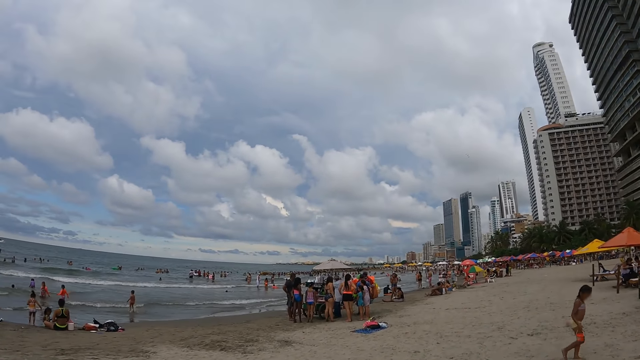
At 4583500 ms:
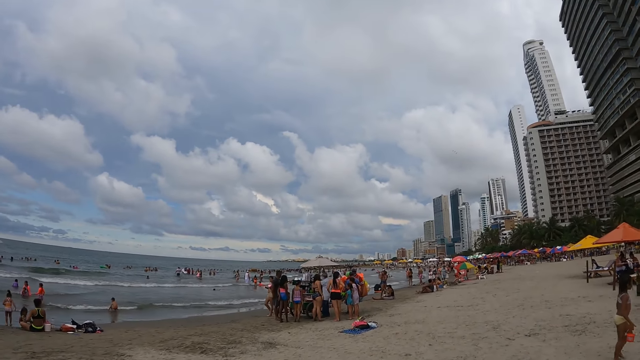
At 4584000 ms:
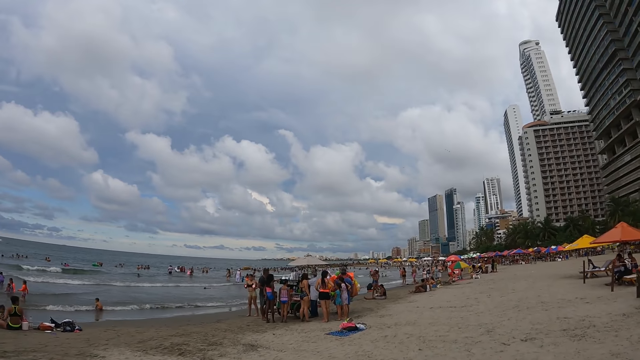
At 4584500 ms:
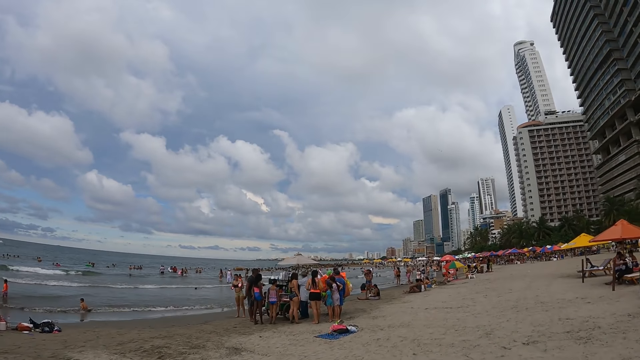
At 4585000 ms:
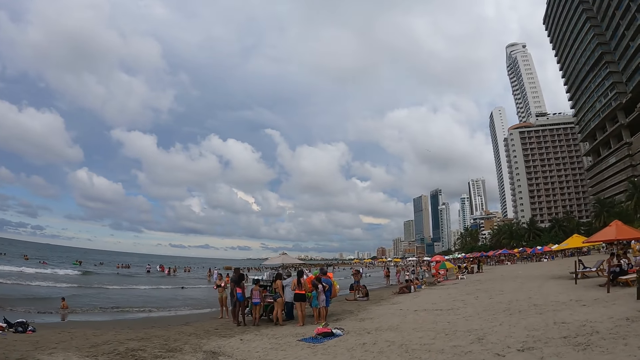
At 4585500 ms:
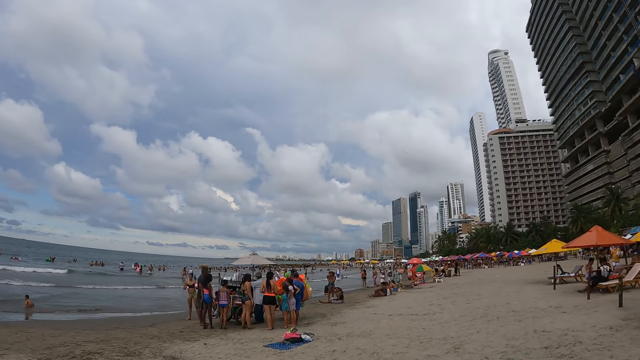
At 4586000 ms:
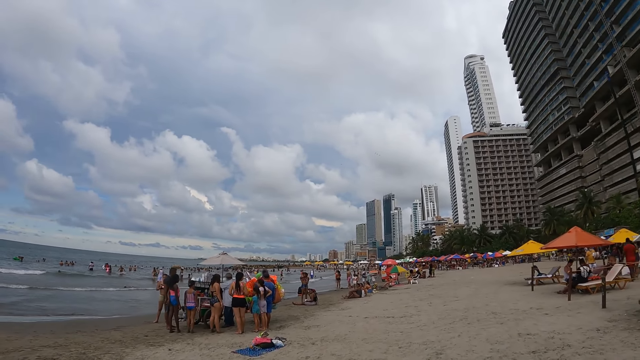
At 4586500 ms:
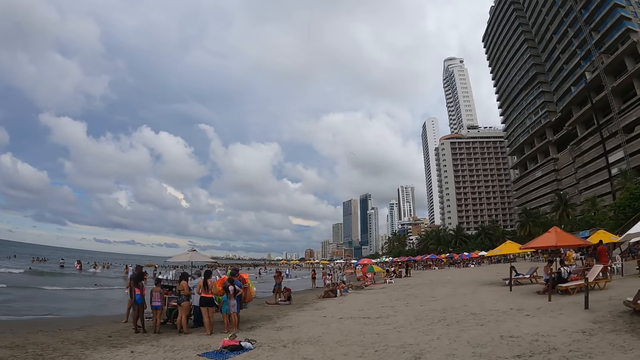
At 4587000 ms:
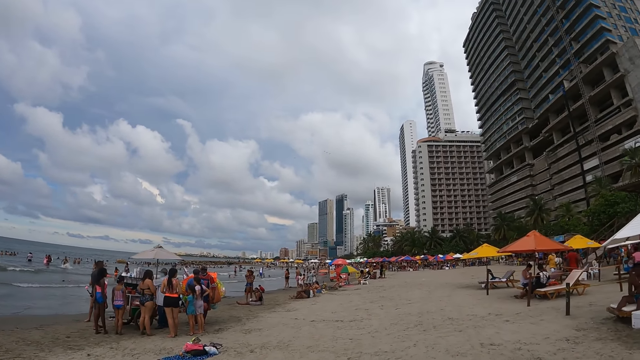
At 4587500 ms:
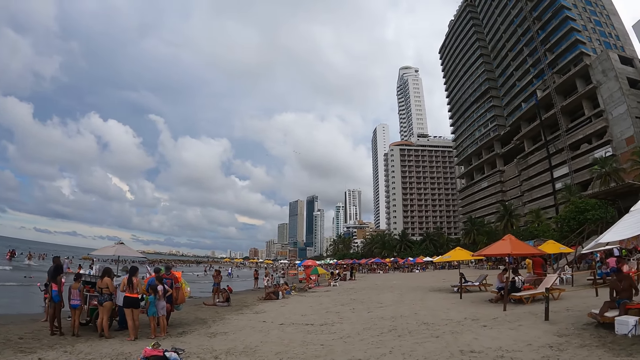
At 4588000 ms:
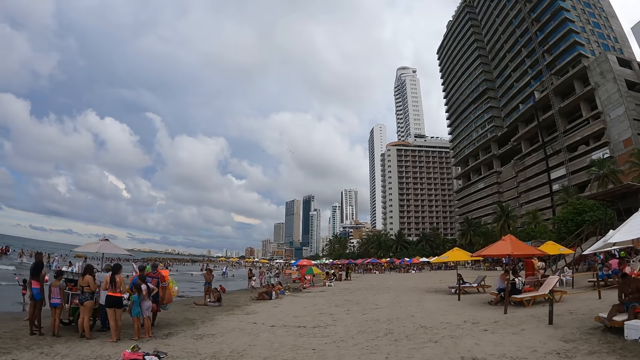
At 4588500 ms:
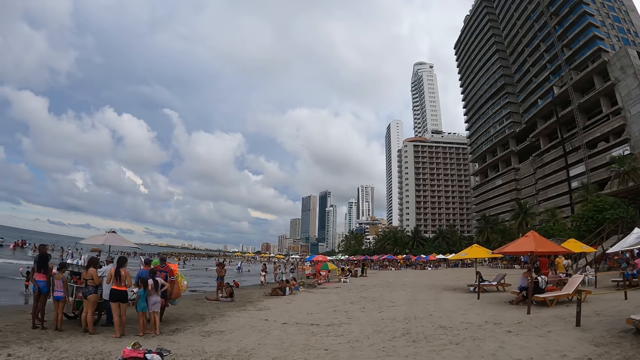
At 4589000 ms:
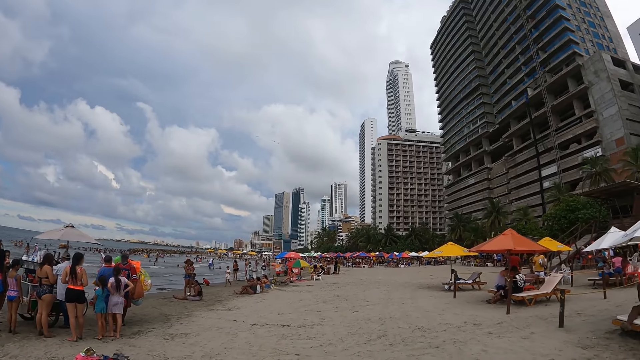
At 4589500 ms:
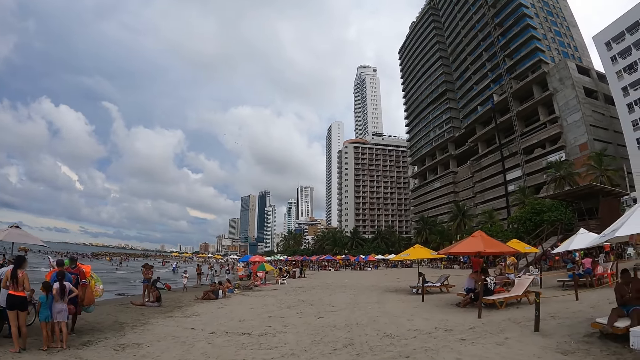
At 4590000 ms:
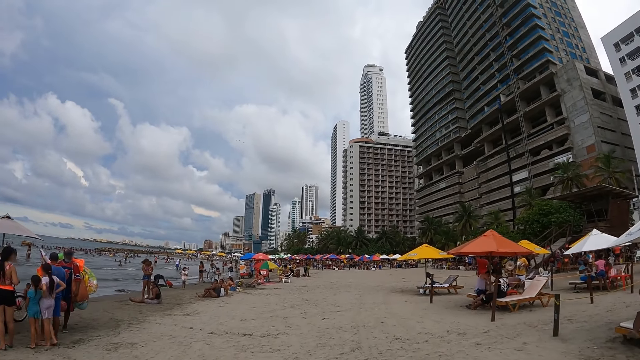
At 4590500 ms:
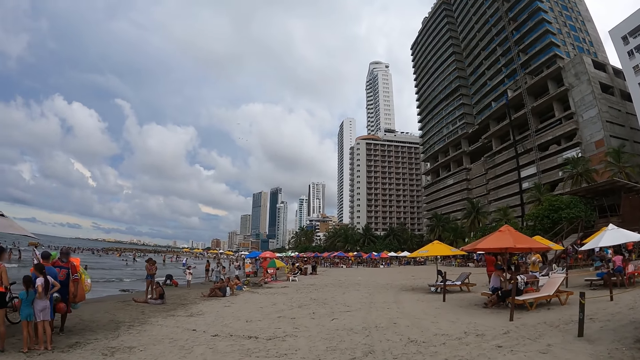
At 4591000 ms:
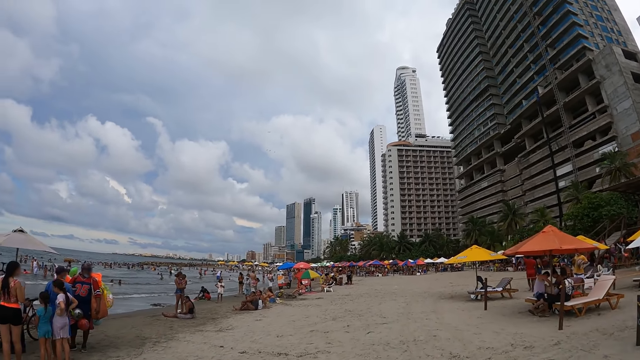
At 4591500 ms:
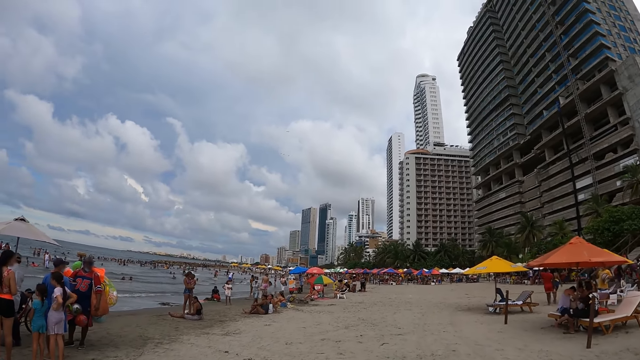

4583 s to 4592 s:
The camera wearer looks at swimmers. They look at the sandy beach area.

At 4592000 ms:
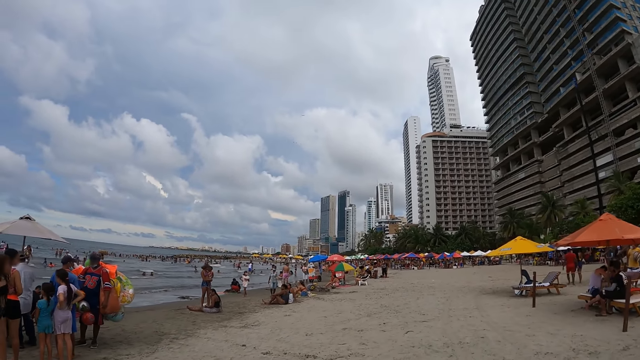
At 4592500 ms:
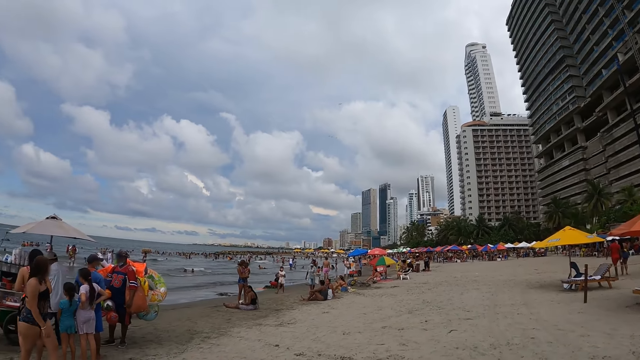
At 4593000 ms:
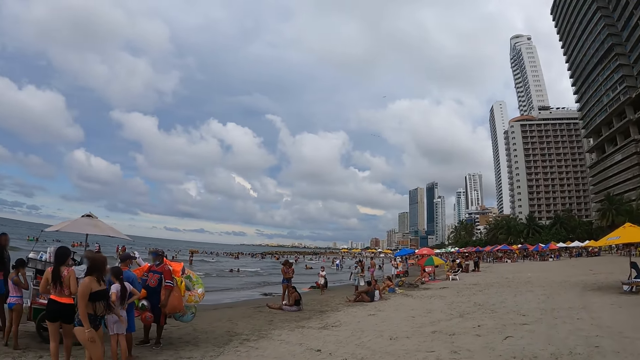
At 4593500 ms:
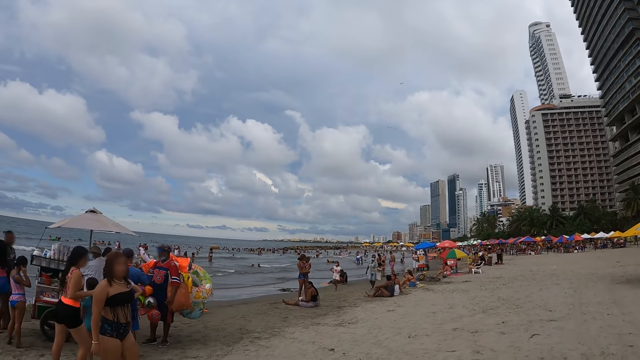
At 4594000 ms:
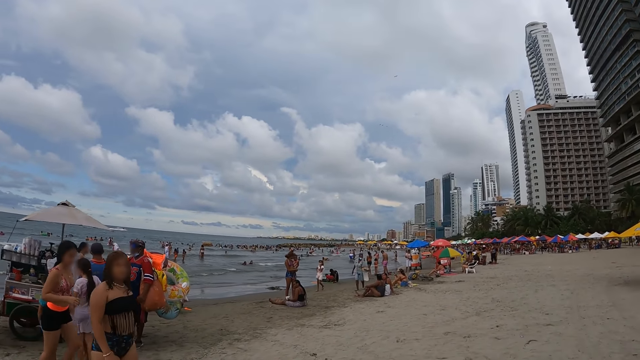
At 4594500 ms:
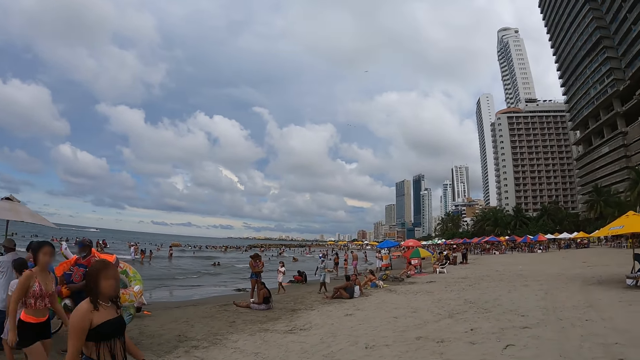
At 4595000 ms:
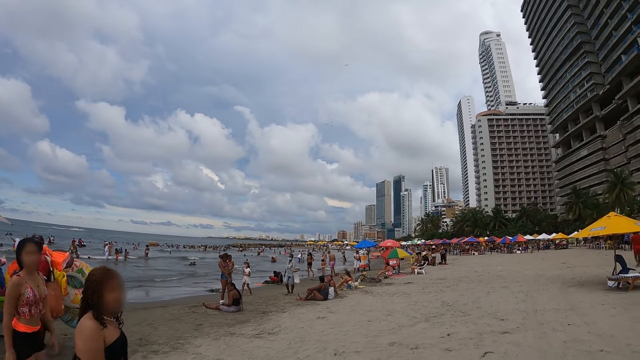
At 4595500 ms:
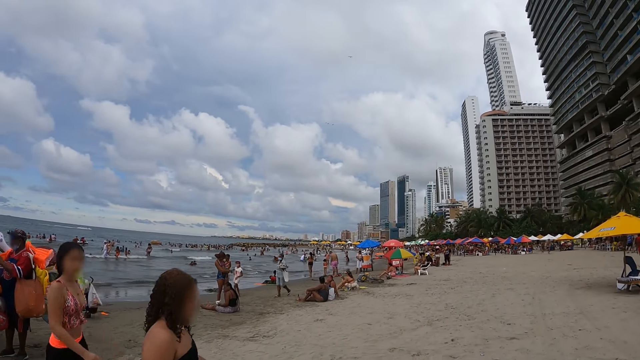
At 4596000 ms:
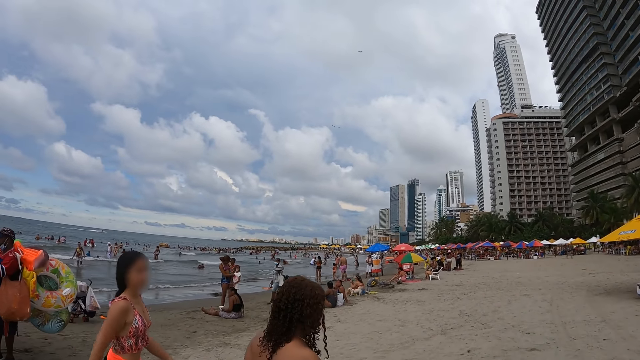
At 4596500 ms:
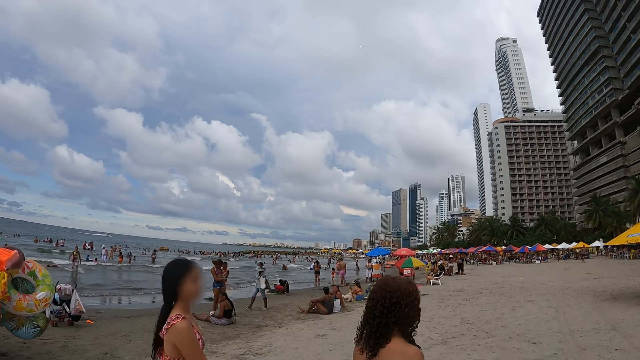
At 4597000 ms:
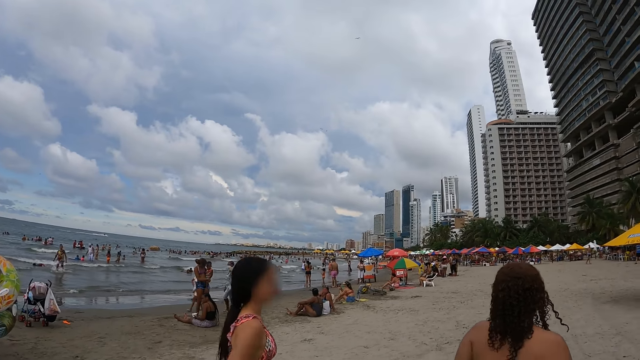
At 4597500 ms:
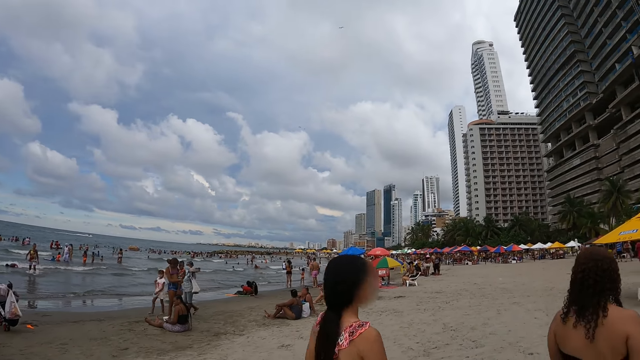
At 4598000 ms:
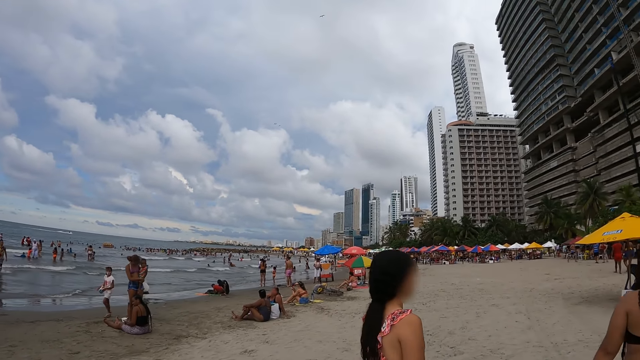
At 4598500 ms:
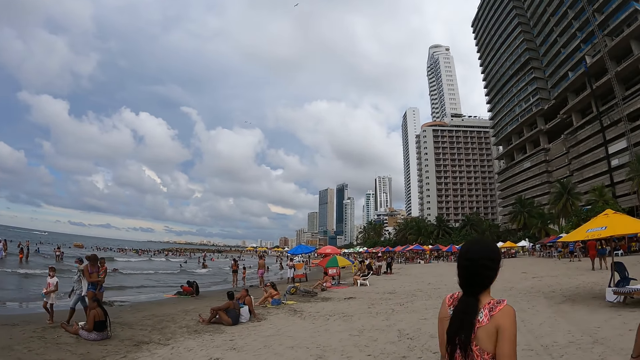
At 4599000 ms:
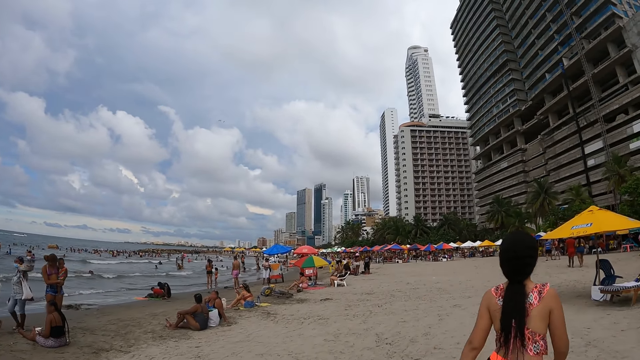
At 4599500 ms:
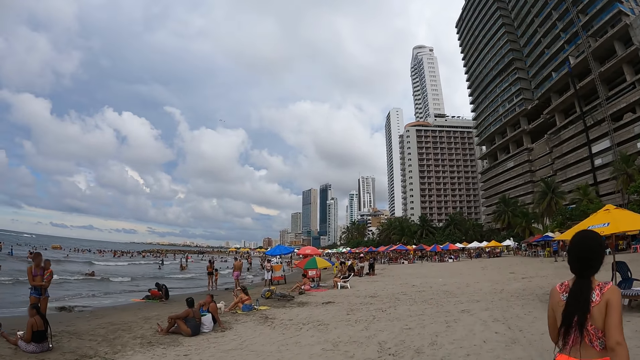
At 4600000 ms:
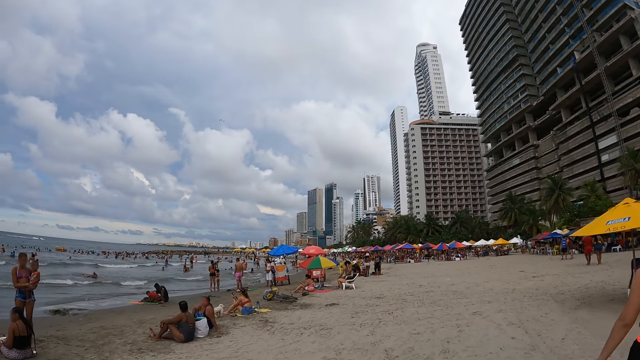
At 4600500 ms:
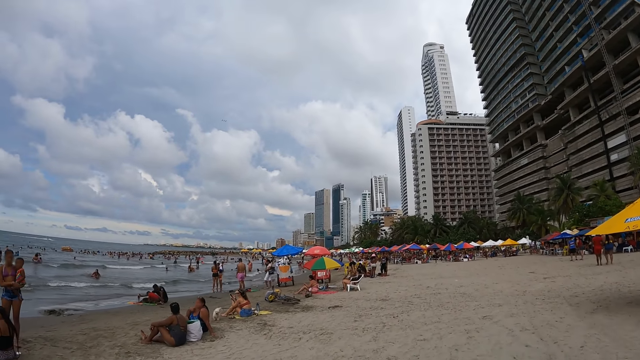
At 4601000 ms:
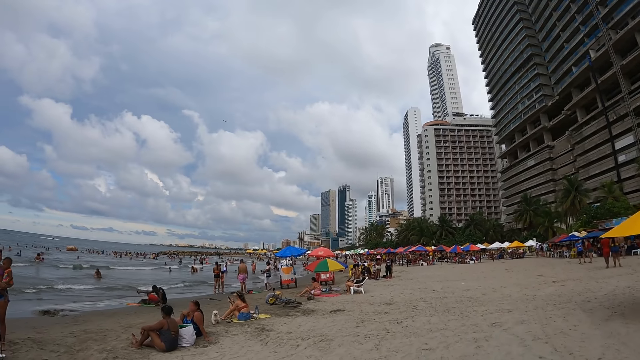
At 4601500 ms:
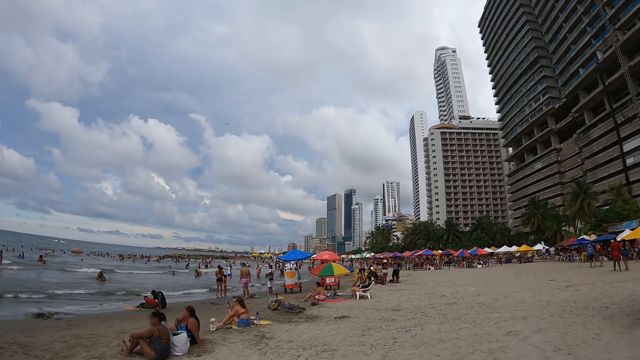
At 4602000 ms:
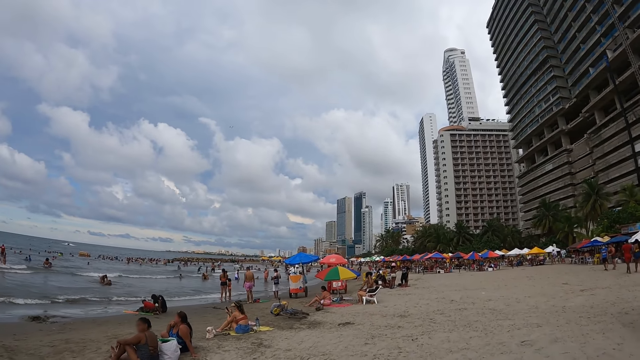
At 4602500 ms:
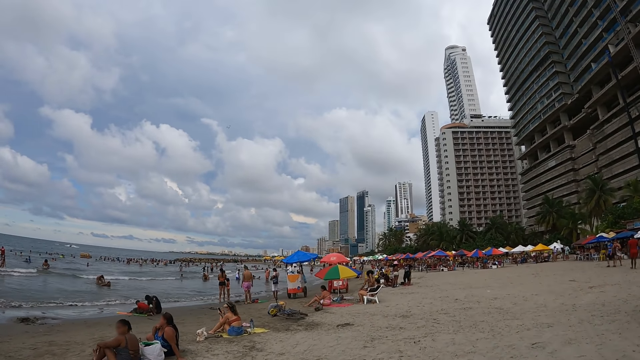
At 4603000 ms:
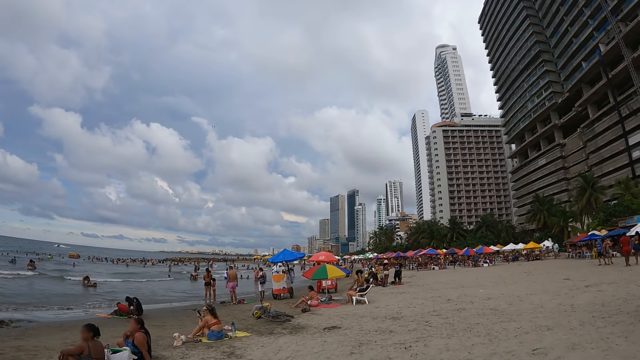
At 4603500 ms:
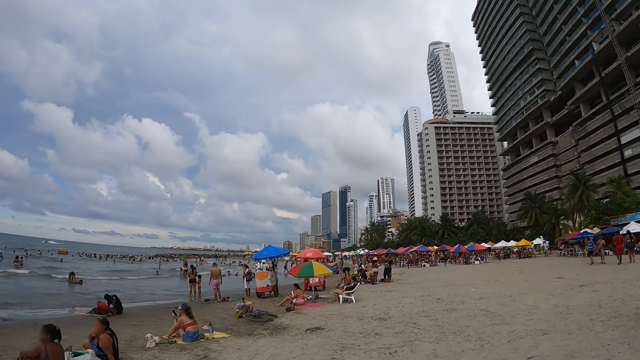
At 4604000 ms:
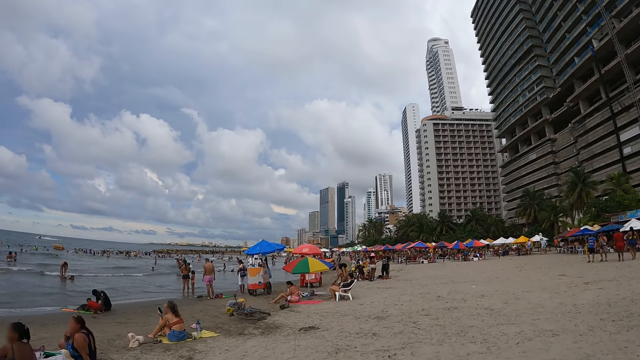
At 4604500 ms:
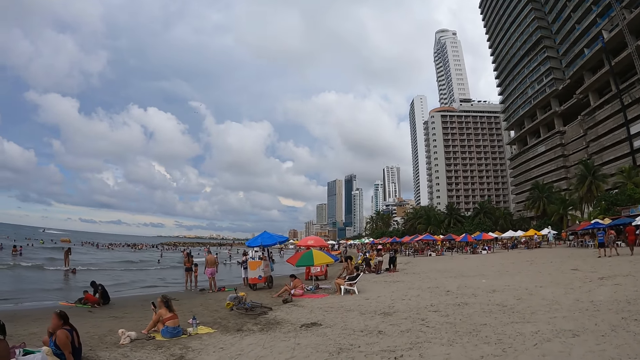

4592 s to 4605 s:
The camera wearer walks on a sandy beach area. They look at swimmers. They watch beach waves.
